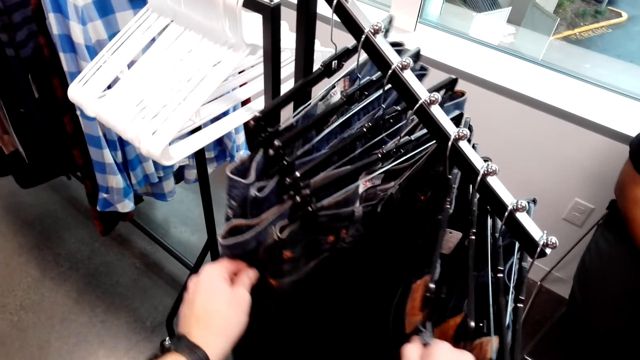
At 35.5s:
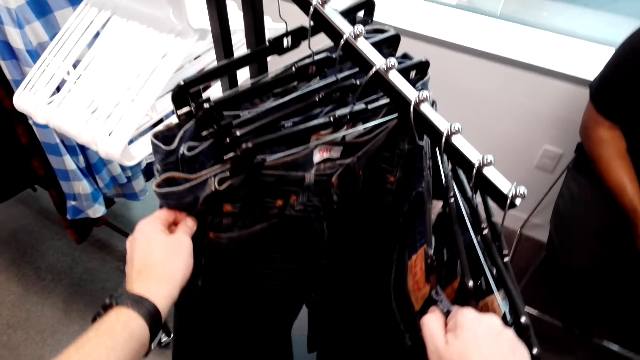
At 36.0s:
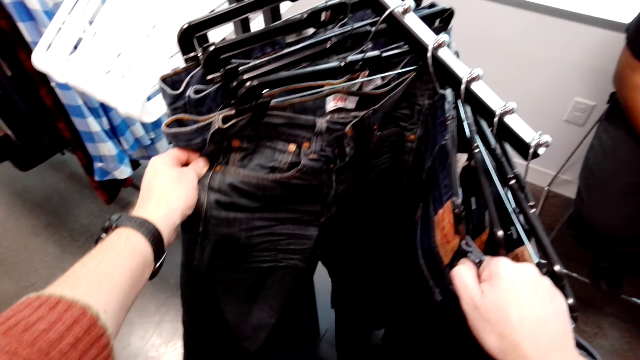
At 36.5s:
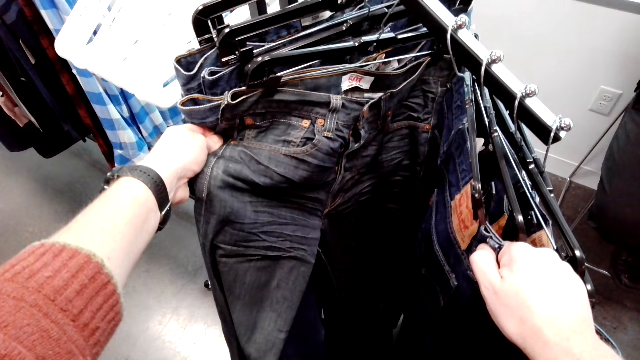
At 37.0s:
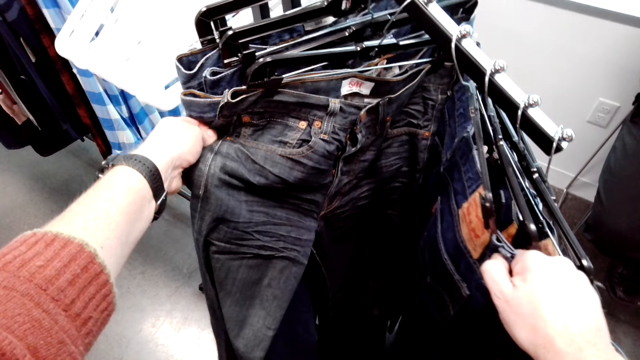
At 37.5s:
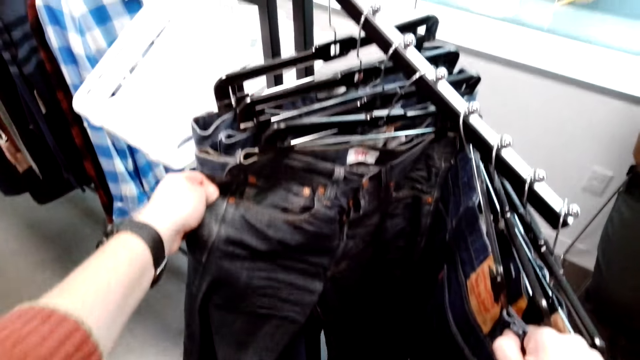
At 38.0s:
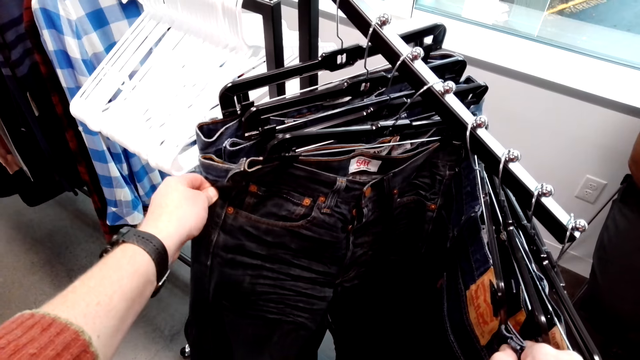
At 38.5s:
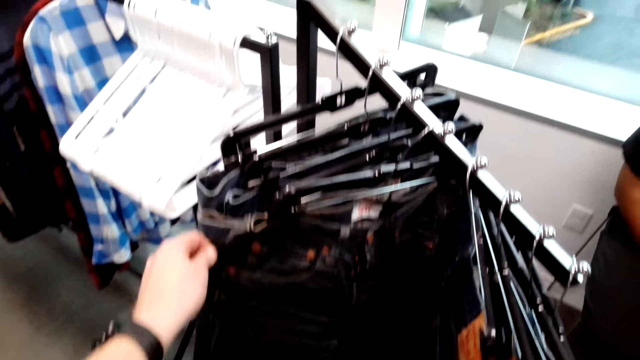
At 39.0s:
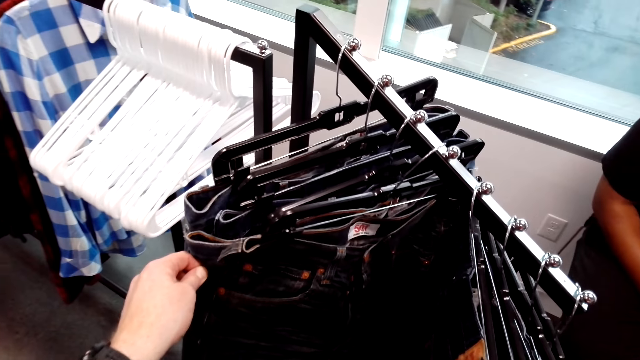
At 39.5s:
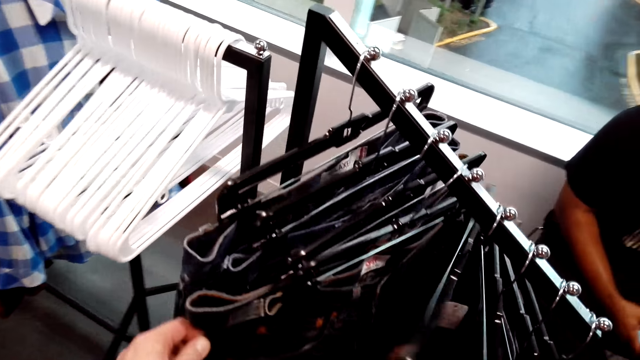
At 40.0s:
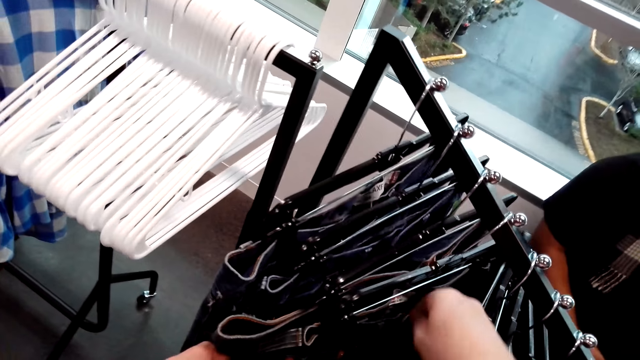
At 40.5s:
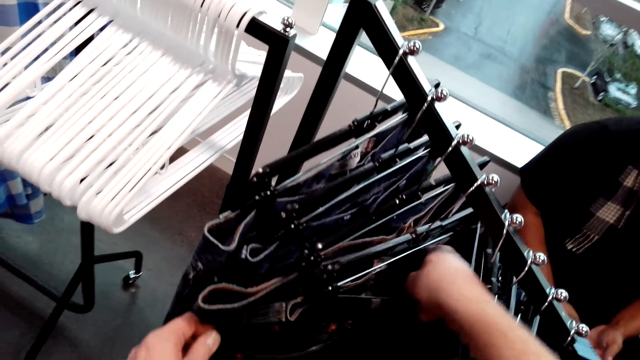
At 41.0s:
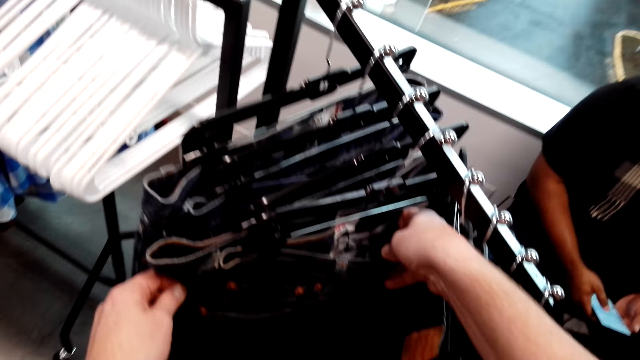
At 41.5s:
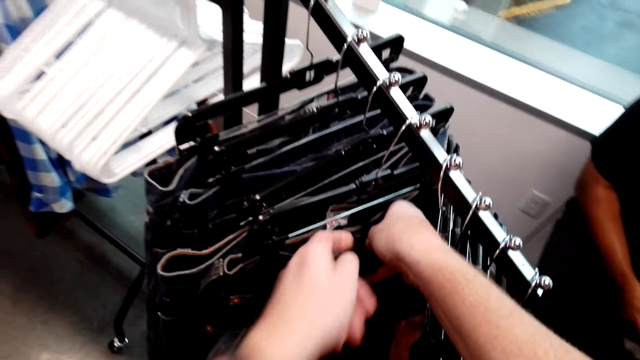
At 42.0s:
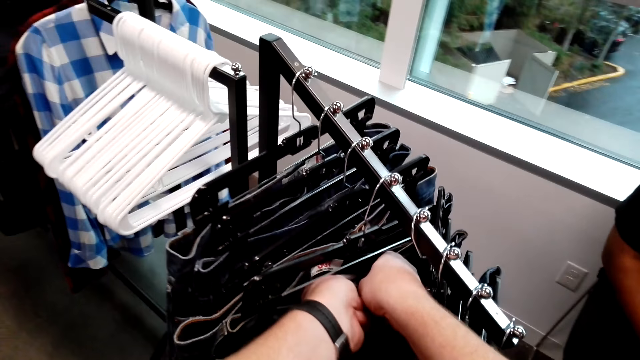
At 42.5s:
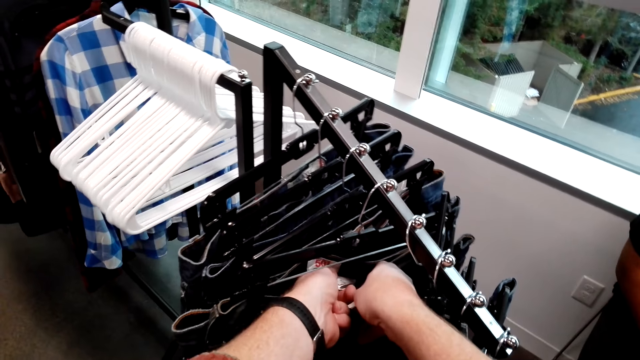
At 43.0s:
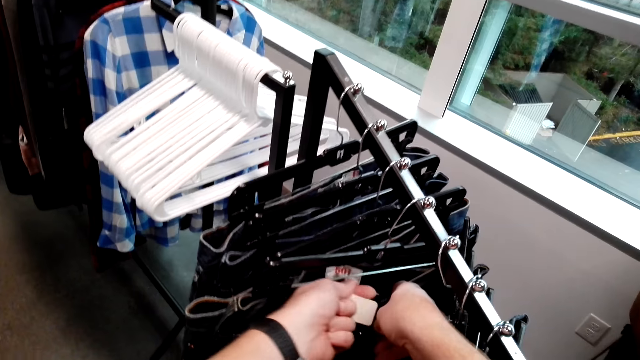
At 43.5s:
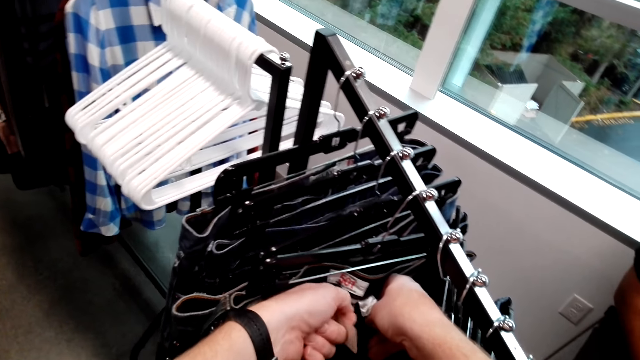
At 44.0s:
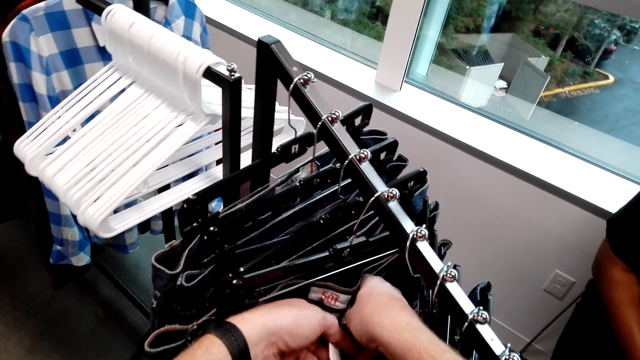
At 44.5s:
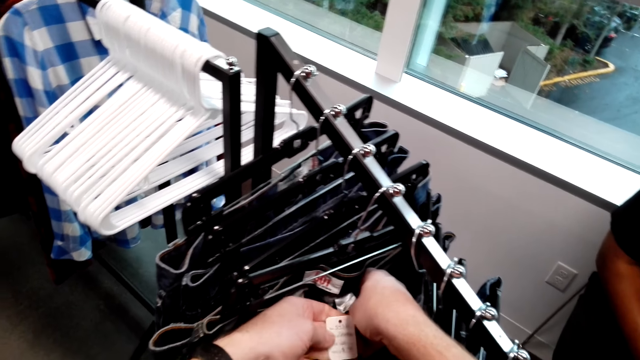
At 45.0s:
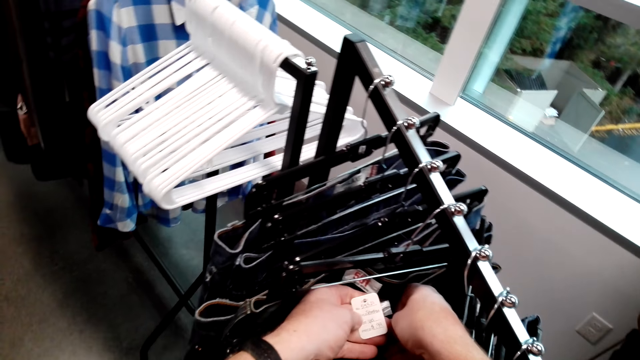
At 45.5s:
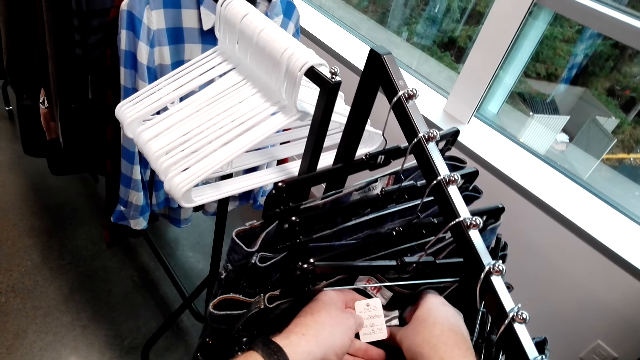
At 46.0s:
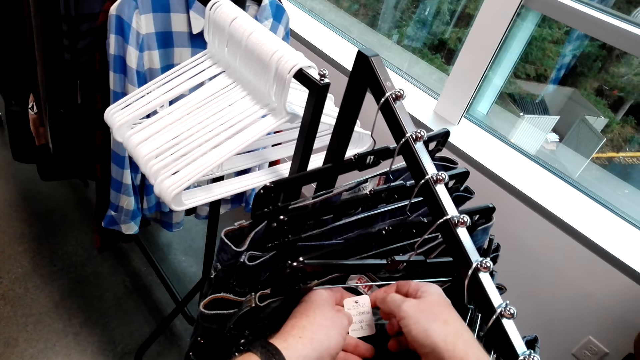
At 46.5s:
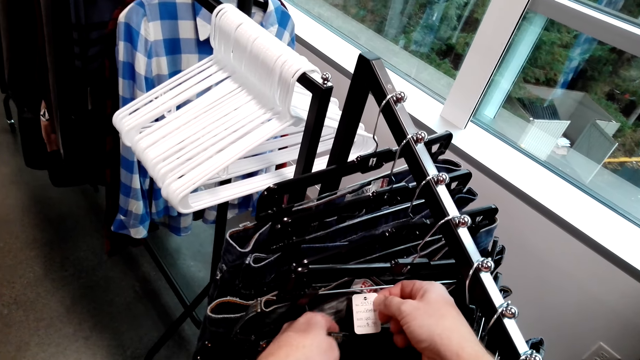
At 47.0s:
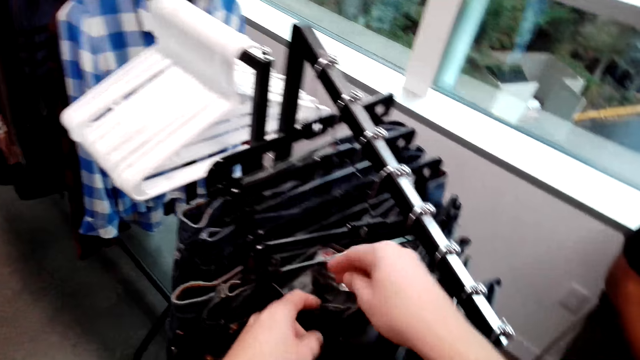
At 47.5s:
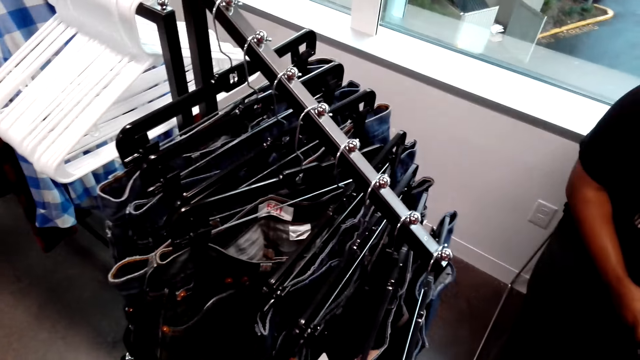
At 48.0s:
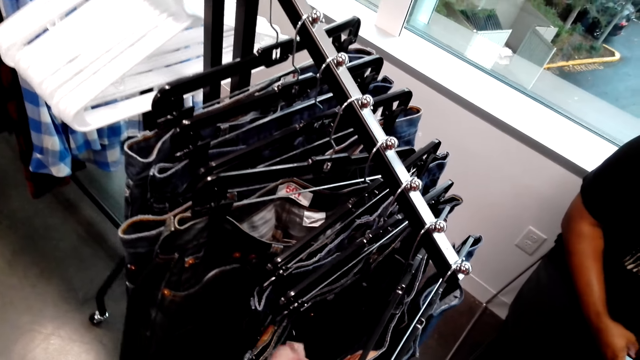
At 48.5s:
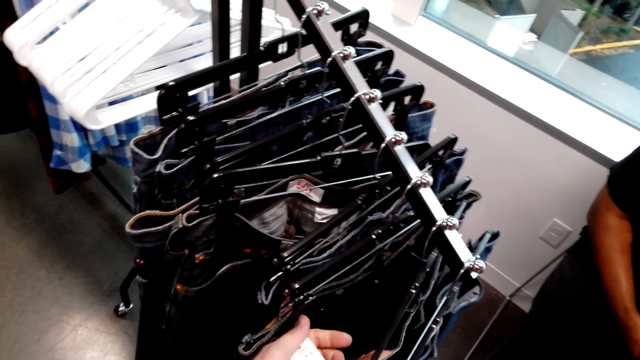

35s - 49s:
The camera wearer selects the trousers from the cloth rack. They read the logo on the trousers.

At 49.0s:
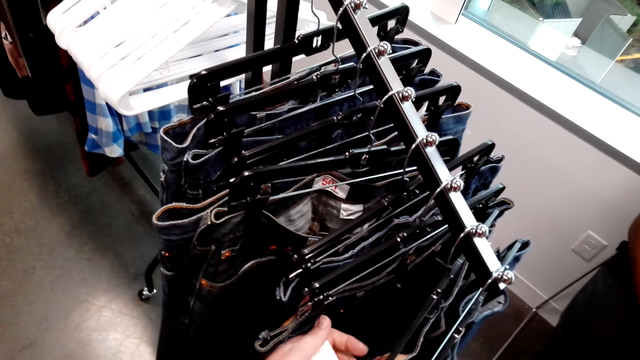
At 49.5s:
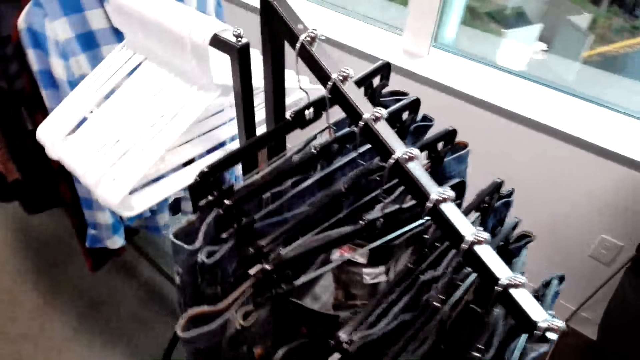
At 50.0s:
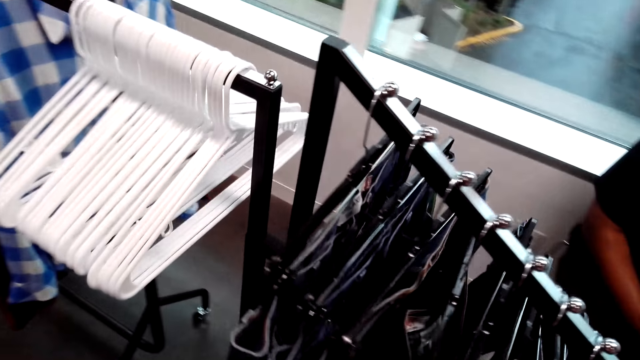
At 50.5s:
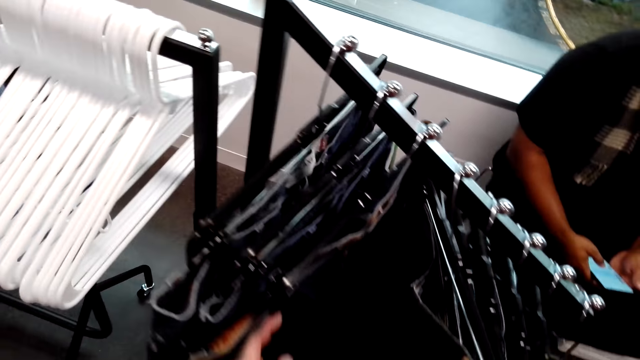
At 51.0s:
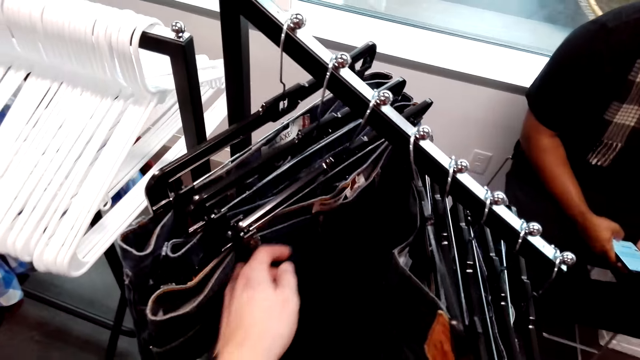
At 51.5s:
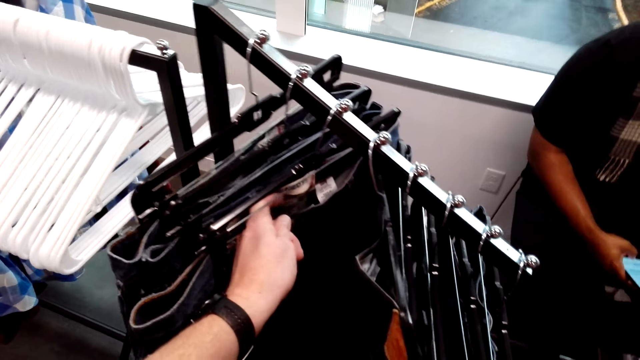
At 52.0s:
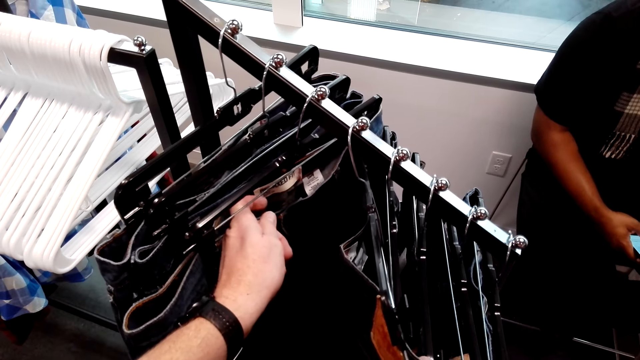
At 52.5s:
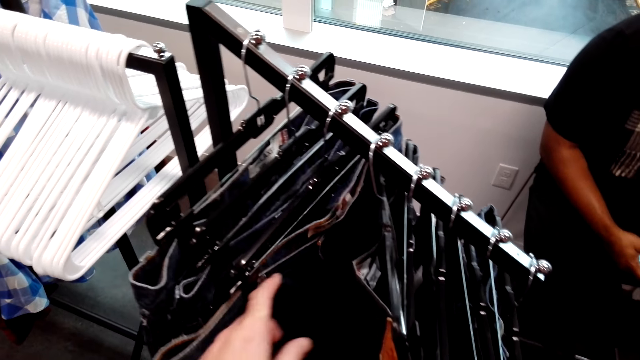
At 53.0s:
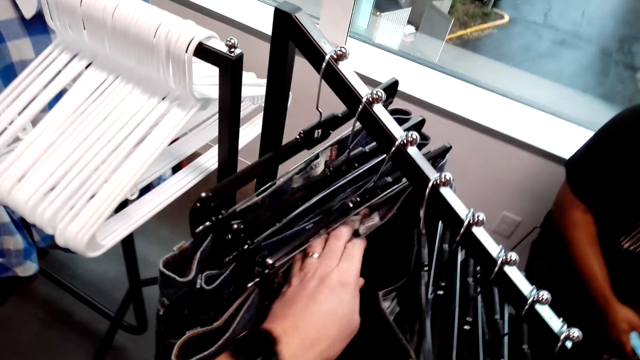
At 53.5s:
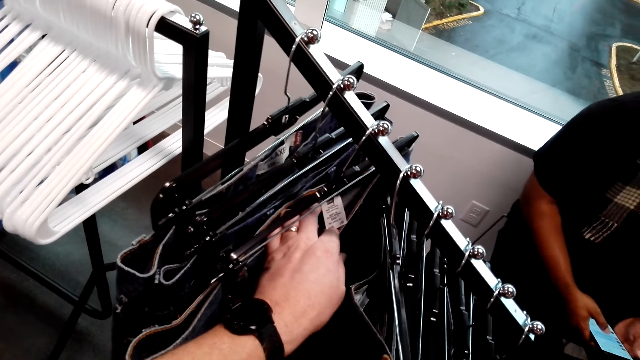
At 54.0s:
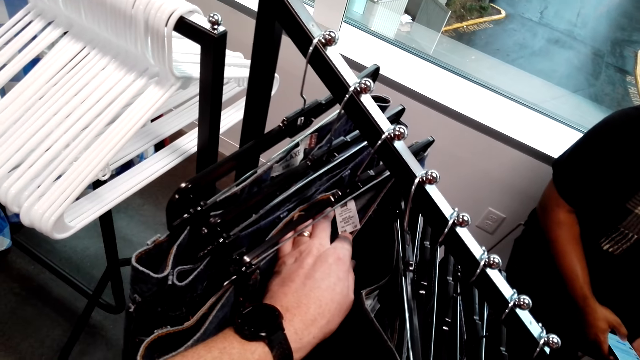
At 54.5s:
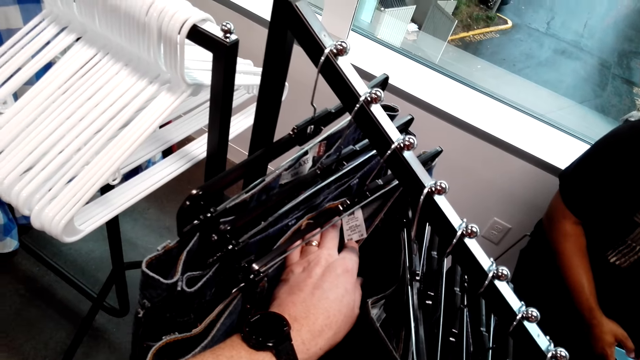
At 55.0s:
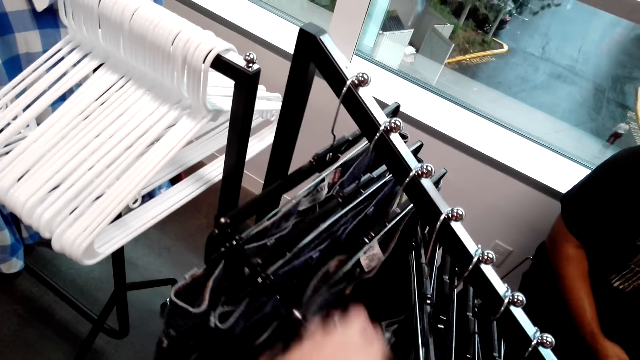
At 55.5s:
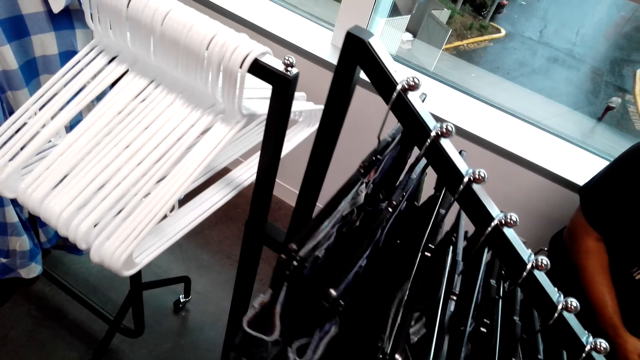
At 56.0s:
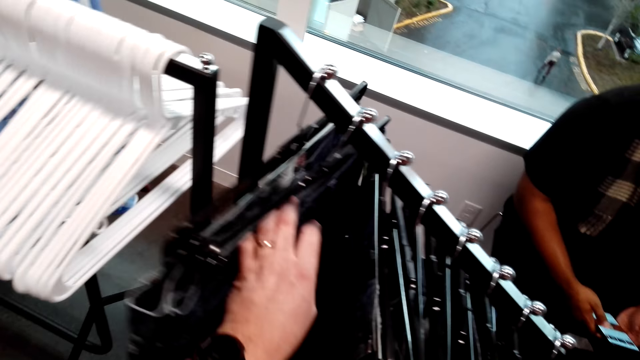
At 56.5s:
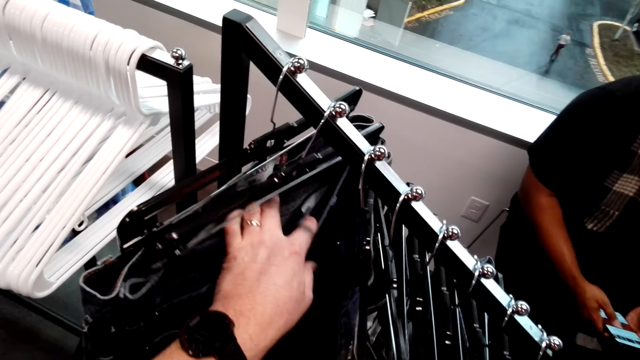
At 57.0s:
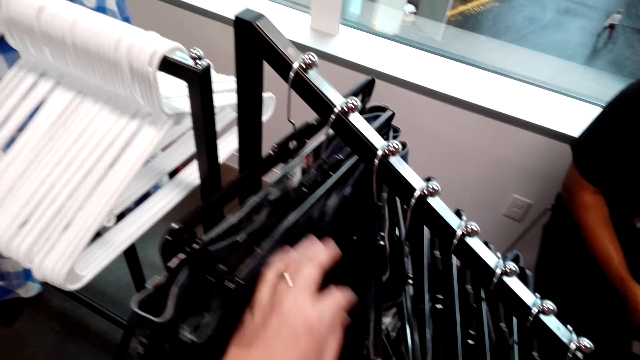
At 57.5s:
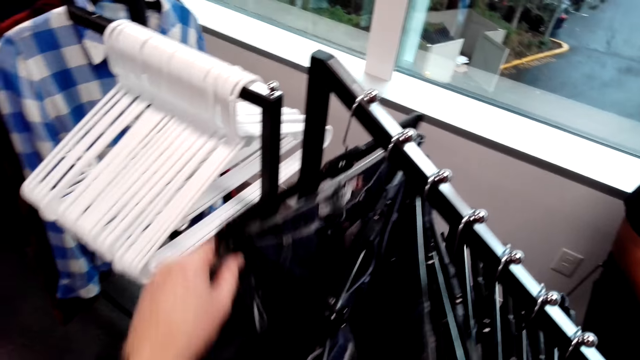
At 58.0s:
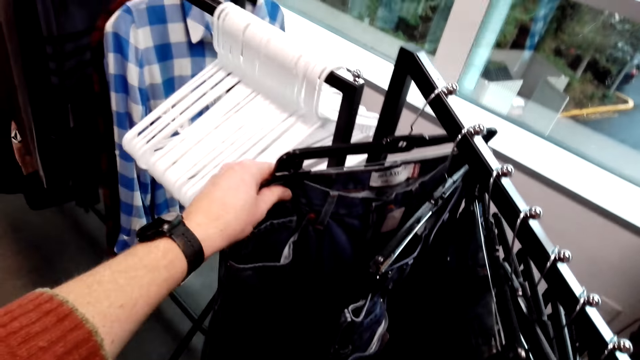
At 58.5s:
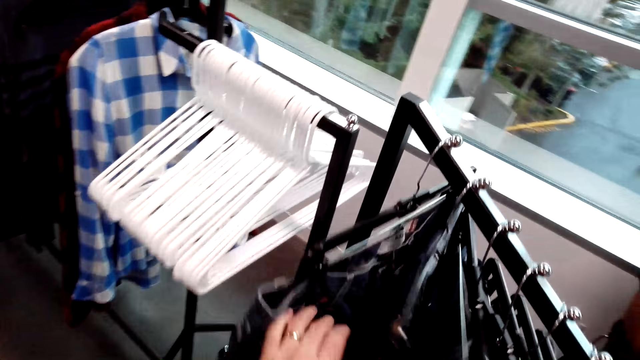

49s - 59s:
The camera wearer selects the trousers from the cloth rack. They read the logo on the trousers. They select the trousers from the cloth rack.
